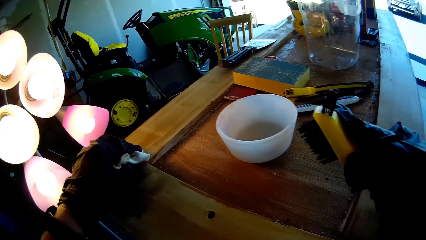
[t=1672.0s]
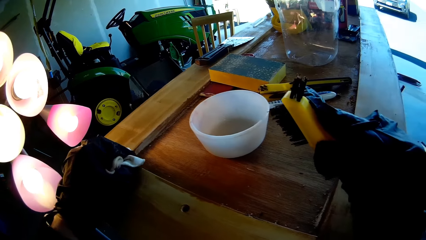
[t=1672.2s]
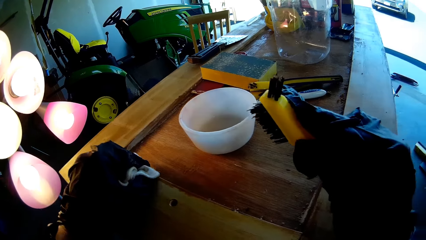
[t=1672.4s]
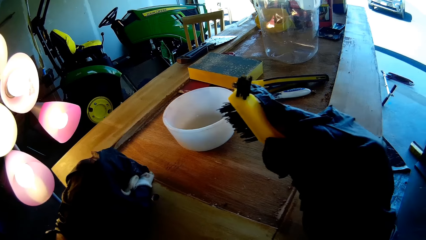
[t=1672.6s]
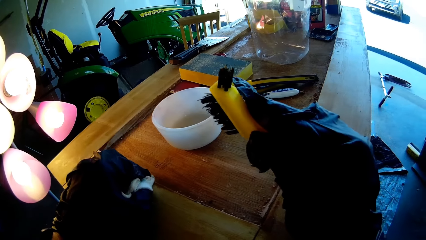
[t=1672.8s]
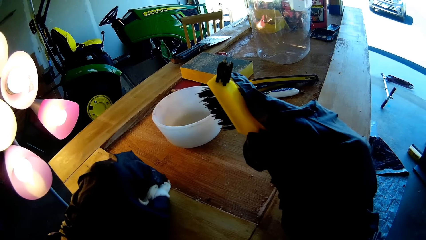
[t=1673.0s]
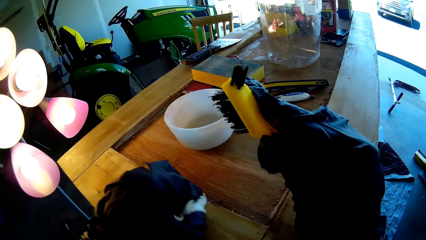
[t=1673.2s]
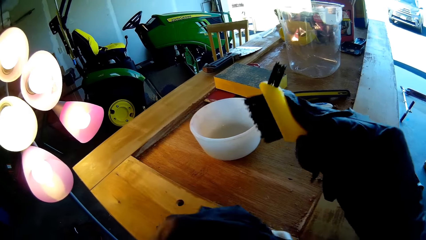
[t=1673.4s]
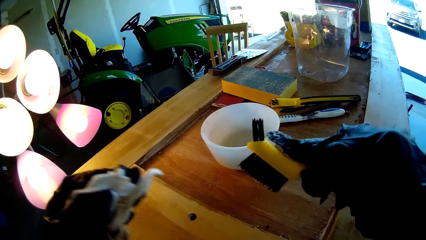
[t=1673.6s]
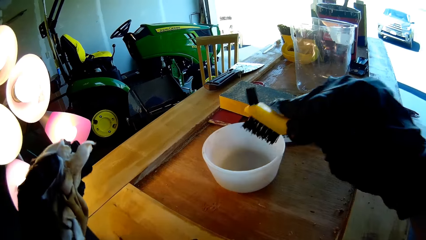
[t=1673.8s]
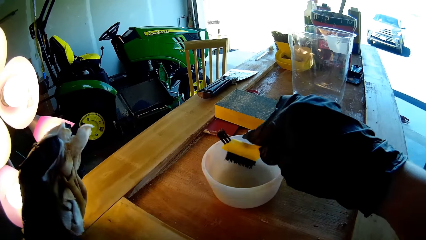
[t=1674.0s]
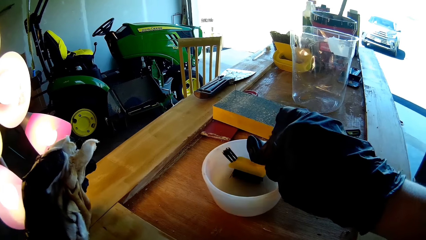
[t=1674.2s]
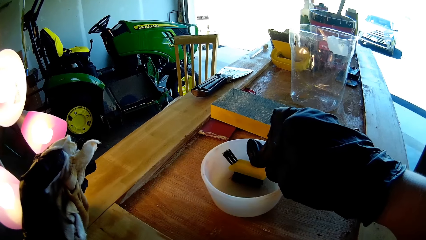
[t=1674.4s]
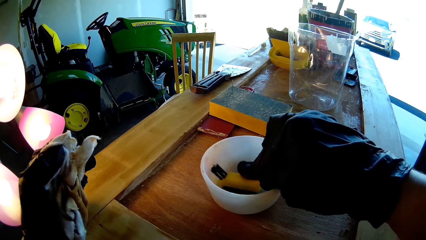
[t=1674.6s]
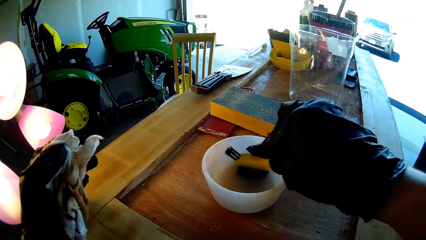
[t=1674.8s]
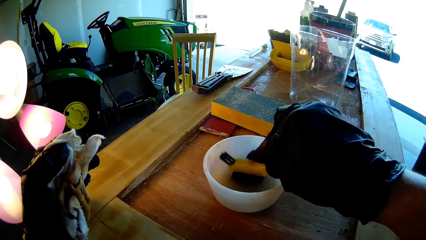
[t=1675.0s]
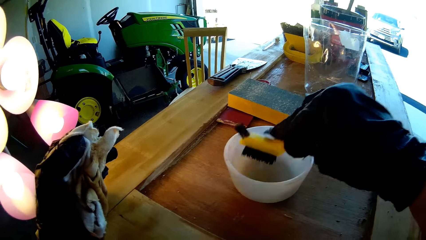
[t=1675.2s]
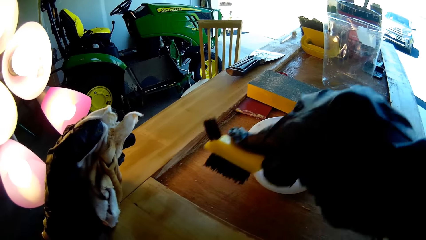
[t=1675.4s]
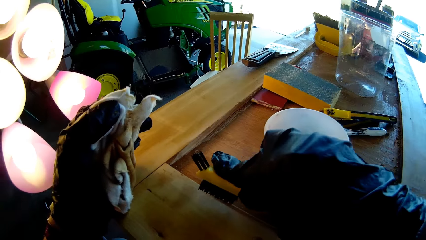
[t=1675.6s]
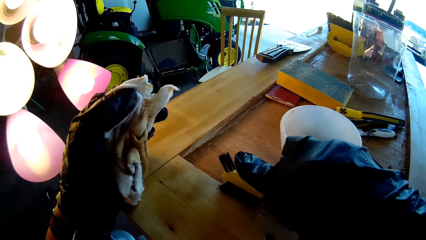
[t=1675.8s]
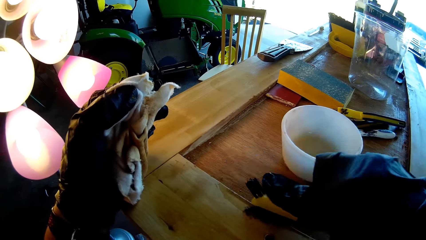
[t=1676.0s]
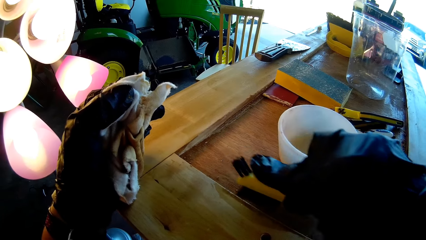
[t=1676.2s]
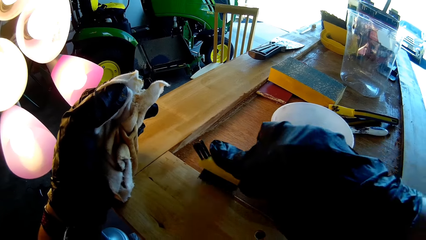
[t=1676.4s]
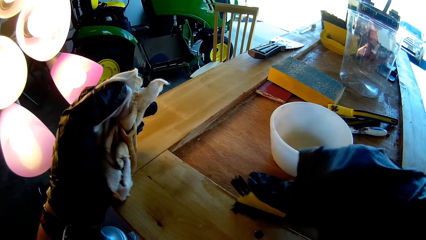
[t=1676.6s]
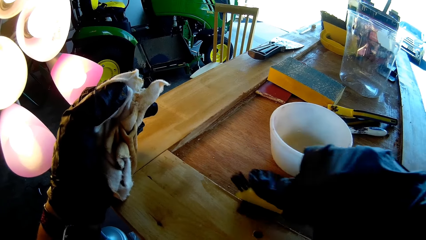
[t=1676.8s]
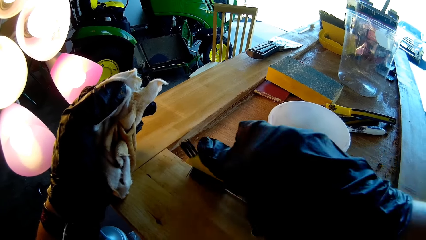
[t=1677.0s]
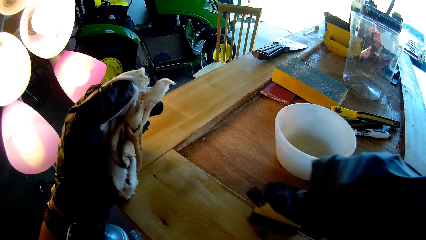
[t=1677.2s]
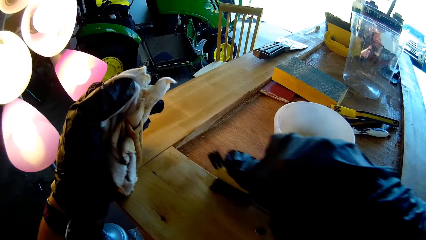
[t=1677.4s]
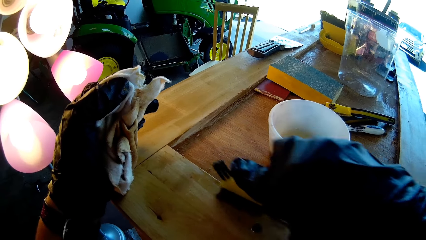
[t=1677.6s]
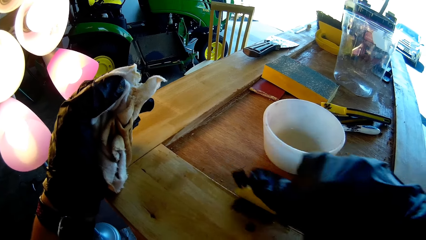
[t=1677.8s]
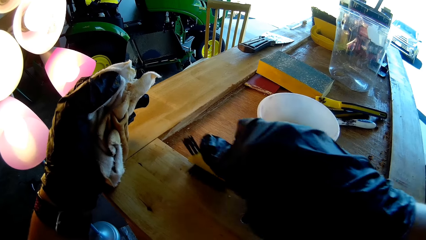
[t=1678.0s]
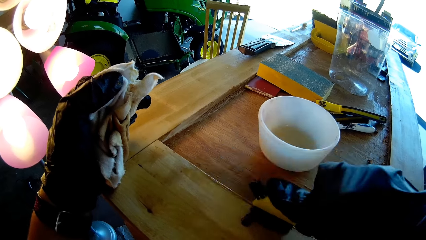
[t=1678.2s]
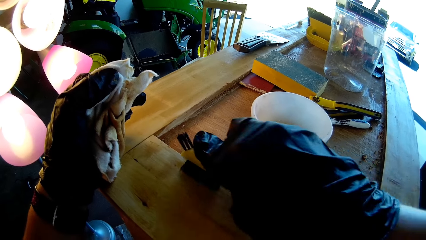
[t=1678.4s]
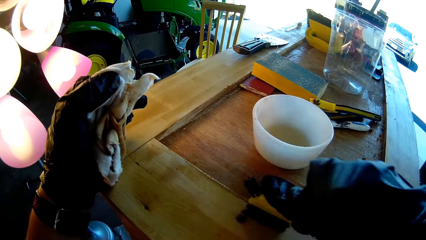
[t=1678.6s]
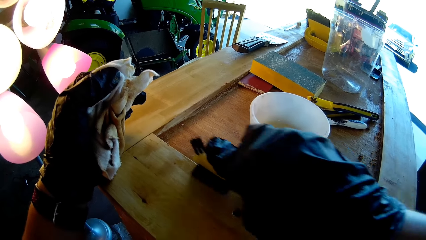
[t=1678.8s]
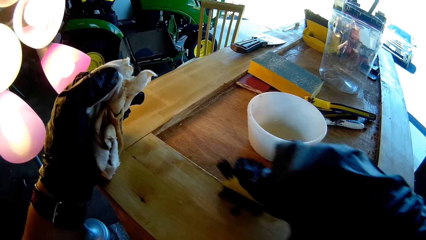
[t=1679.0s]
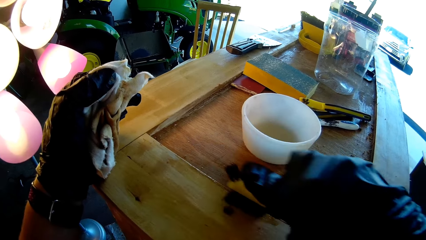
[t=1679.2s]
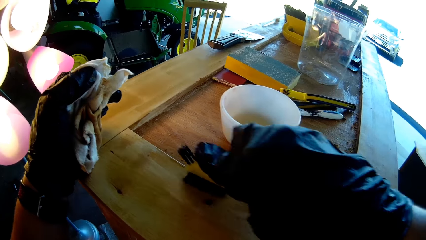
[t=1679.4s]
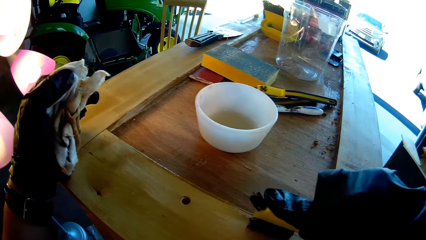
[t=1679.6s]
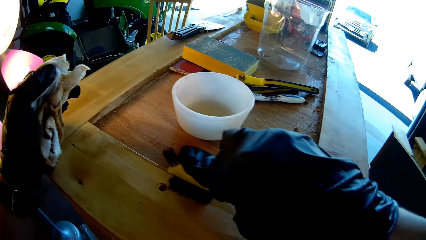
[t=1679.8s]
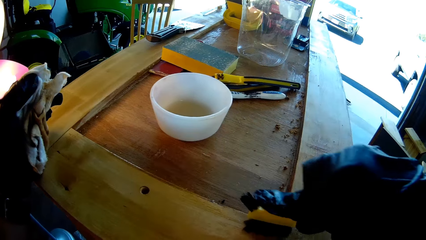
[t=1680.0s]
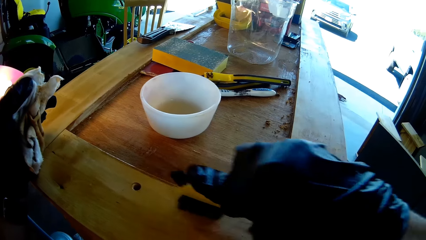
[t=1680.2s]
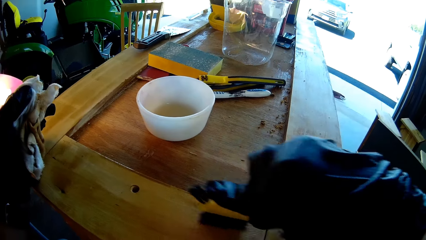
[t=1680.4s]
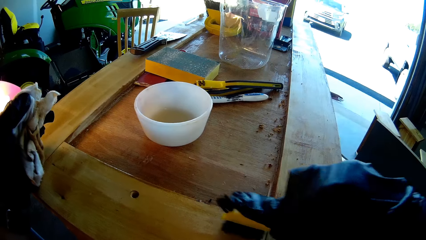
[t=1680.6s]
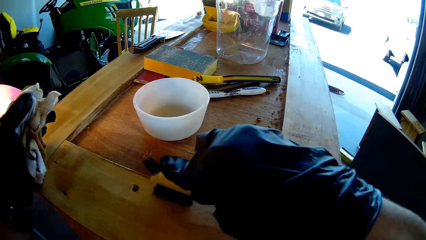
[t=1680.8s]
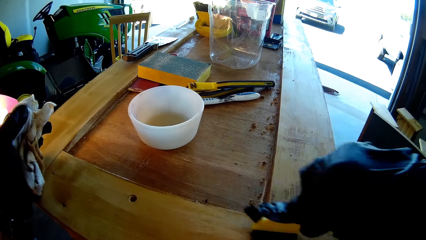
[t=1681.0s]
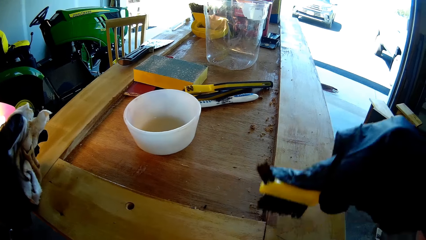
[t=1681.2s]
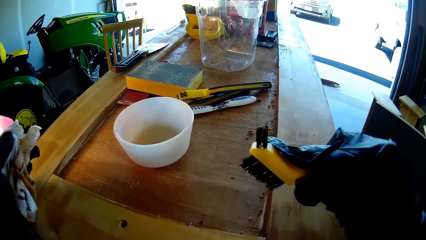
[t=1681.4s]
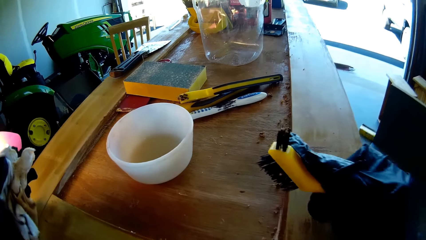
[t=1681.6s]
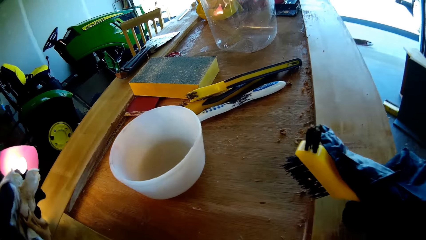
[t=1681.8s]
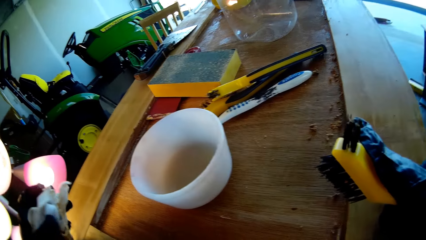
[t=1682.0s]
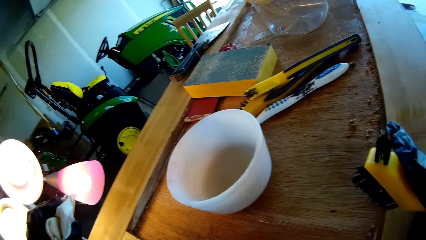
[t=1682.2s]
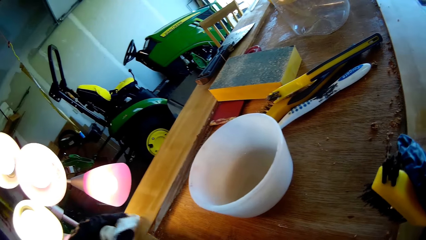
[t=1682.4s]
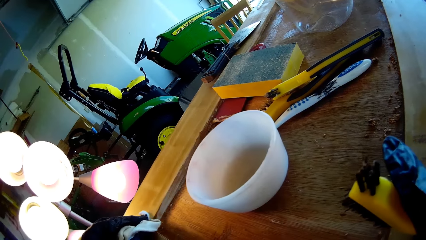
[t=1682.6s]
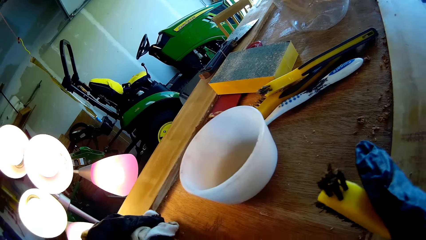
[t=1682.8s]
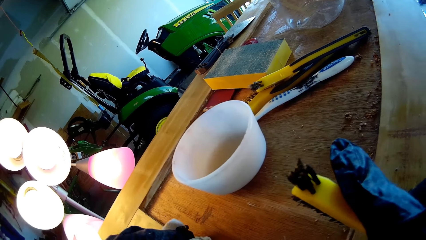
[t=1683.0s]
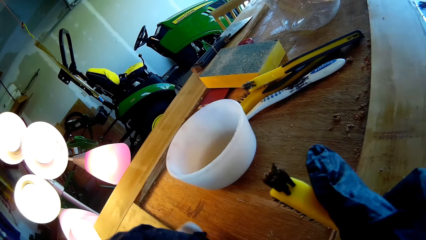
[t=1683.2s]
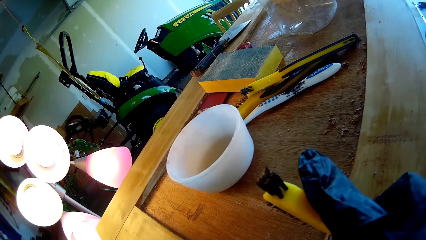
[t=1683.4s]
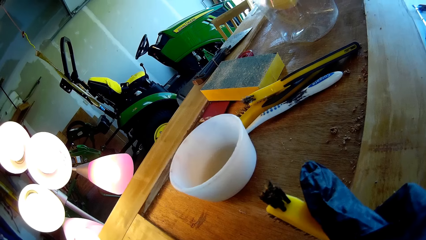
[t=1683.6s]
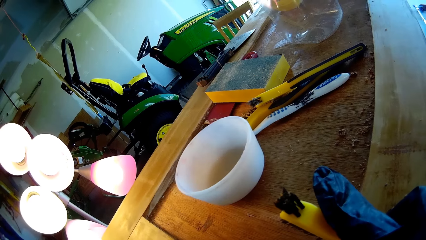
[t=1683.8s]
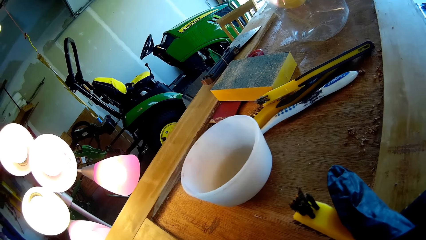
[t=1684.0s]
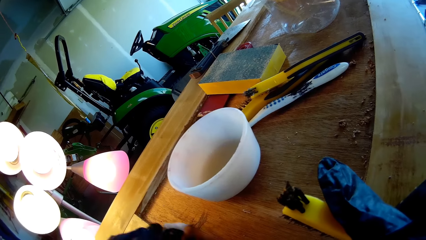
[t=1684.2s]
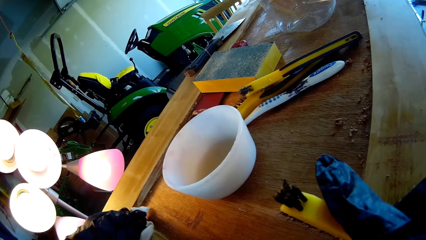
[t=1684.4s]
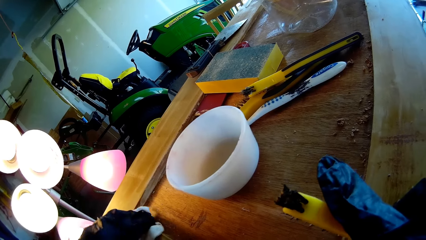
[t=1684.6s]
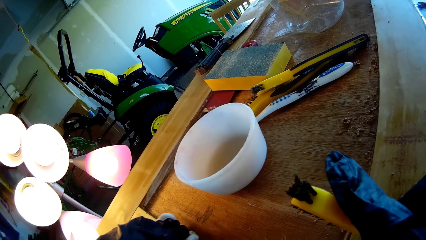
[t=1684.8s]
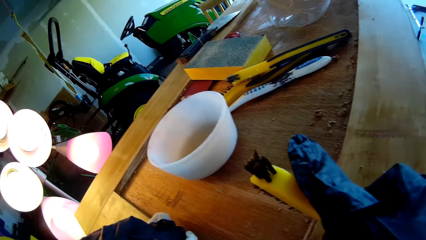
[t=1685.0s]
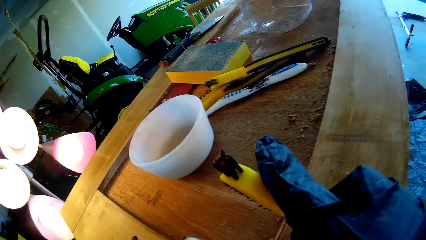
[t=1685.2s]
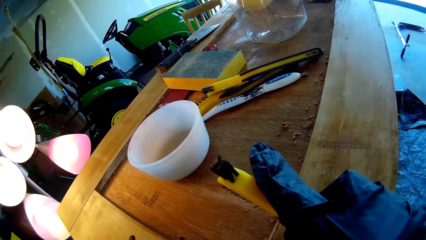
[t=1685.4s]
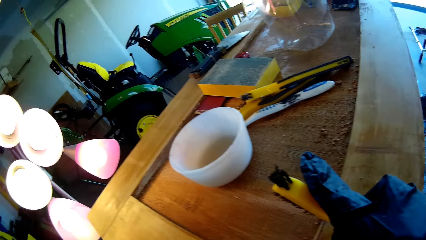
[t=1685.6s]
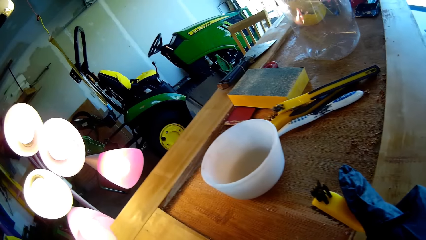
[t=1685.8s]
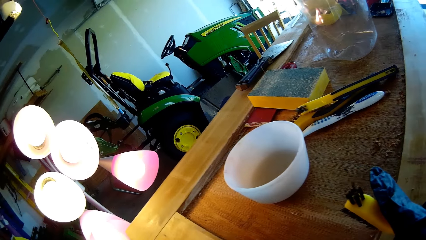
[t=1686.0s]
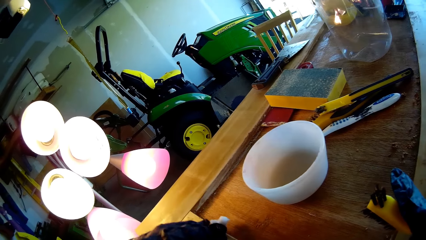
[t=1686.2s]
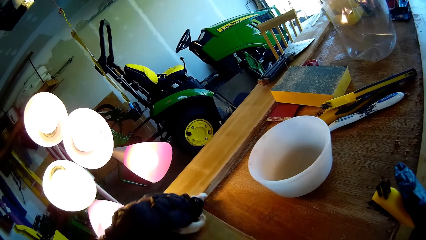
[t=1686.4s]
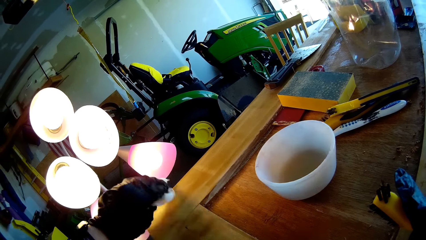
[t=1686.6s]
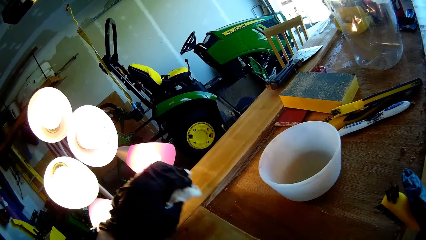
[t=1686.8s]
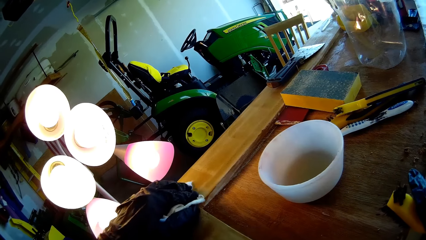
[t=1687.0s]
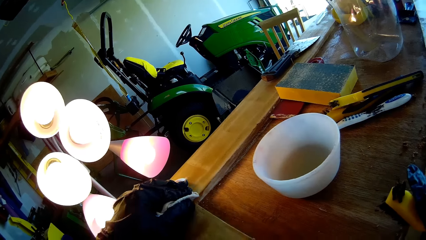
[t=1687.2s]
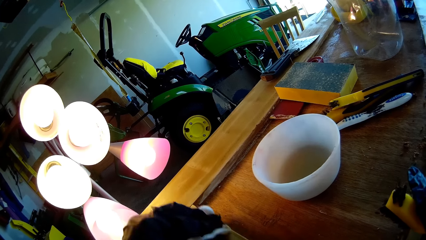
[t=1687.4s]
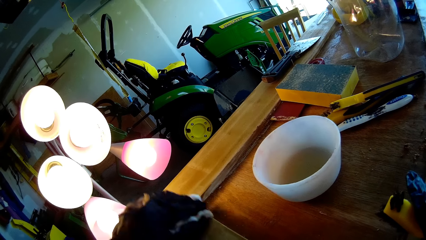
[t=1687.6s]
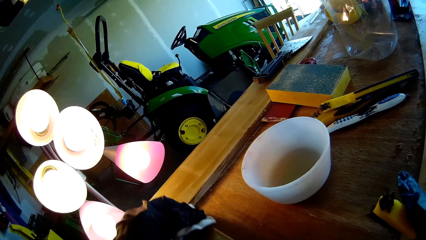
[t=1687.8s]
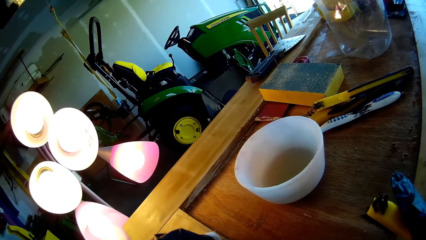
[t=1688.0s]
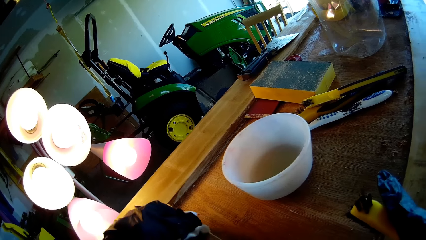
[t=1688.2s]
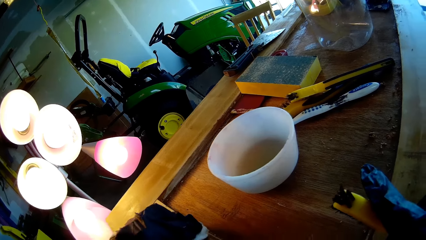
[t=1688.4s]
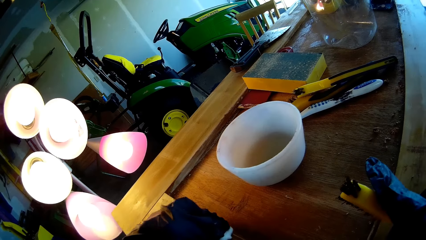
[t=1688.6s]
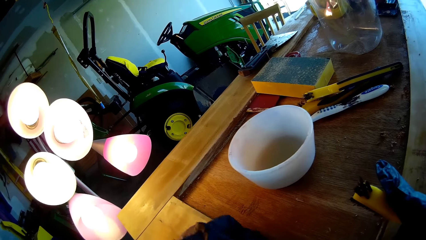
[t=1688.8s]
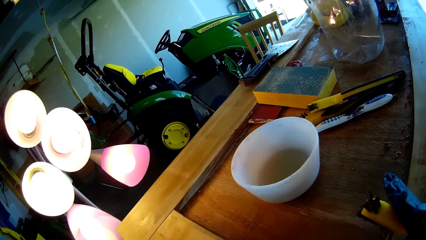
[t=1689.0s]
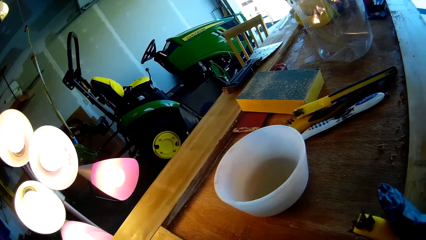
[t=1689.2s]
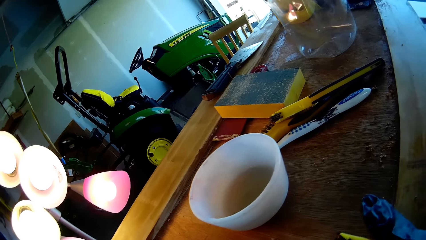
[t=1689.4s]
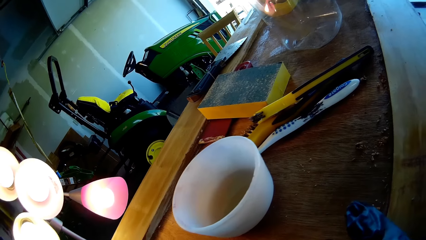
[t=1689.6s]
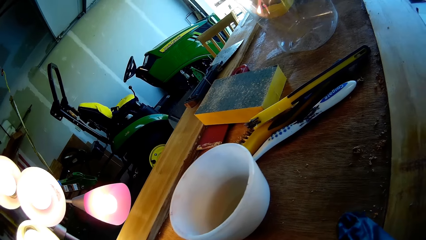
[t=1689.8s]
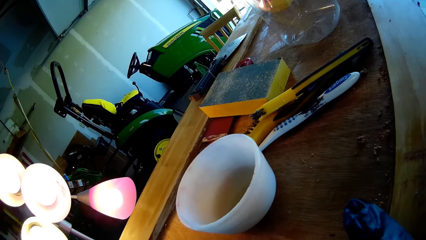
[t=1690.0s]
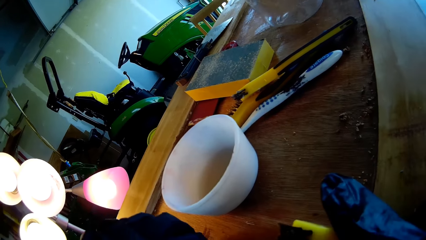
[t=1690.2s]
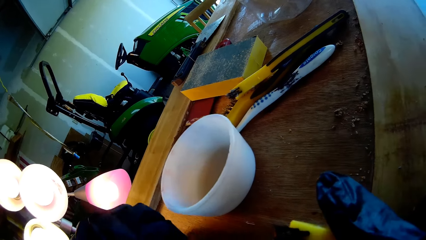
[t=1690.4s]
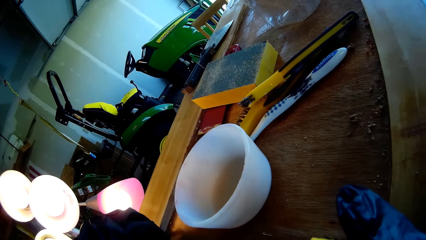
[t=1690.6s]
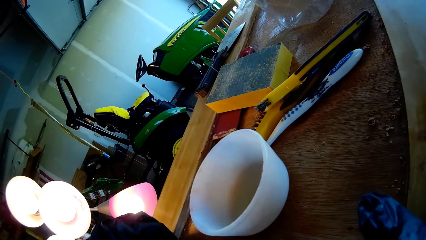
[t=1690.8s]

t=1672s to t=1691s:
The camera wearer dips the painting brush into a bowl of paint. They move the brush in the bowl. They brush the wood. They wipe the wooden cabinet using a handkerchief.
